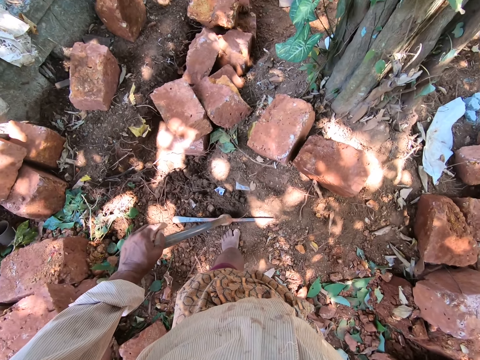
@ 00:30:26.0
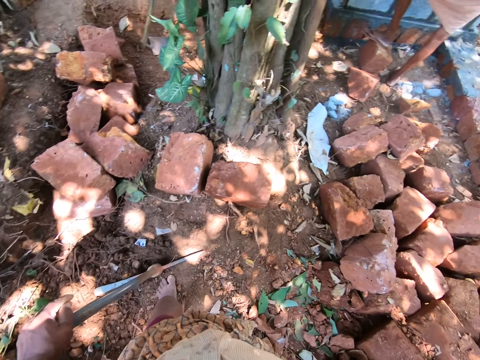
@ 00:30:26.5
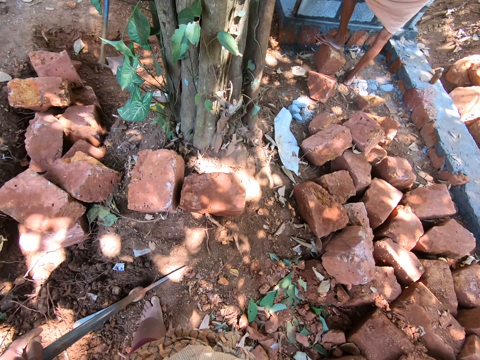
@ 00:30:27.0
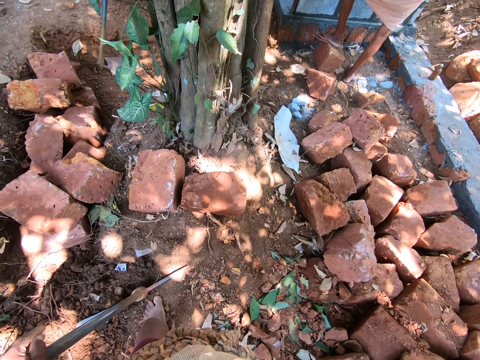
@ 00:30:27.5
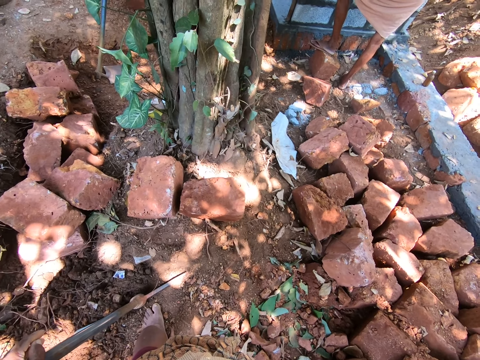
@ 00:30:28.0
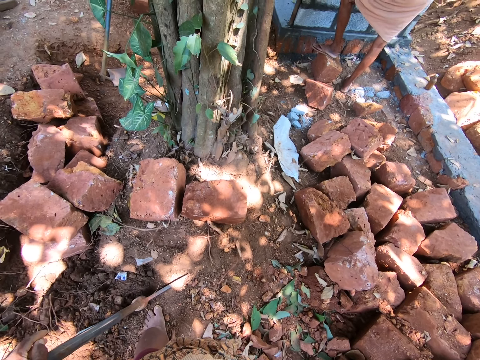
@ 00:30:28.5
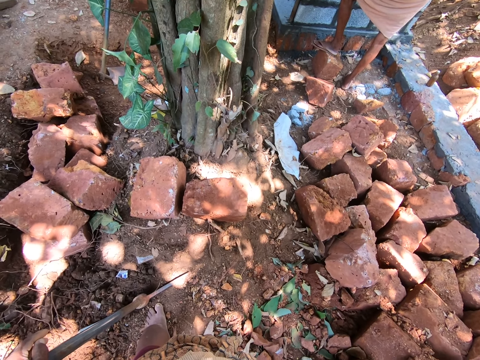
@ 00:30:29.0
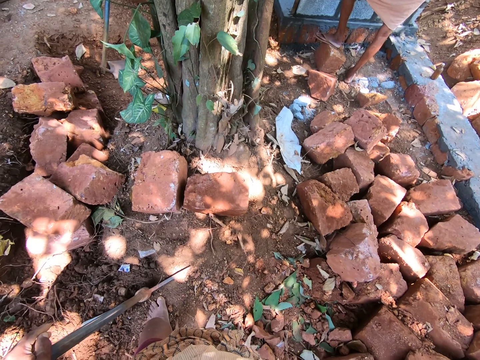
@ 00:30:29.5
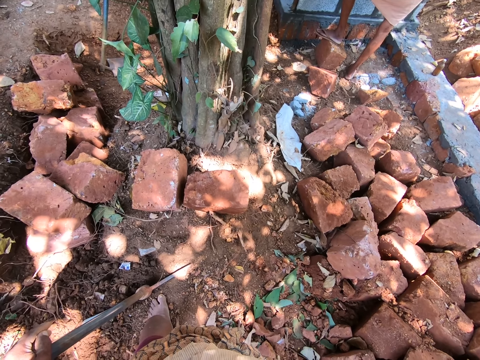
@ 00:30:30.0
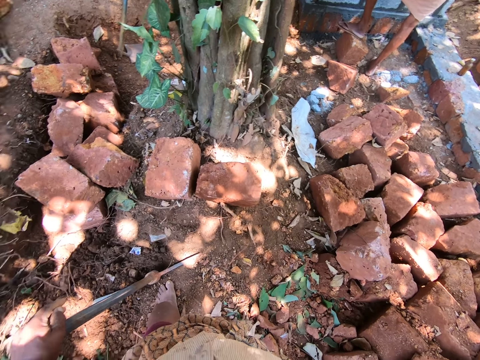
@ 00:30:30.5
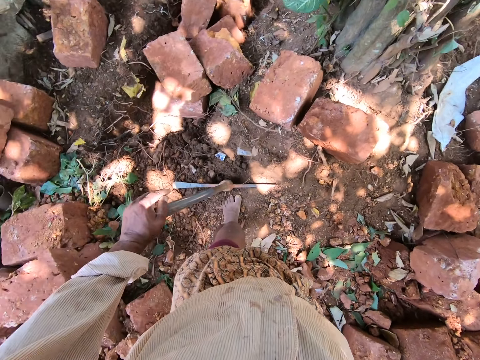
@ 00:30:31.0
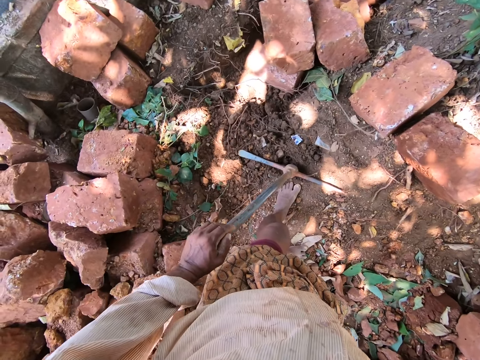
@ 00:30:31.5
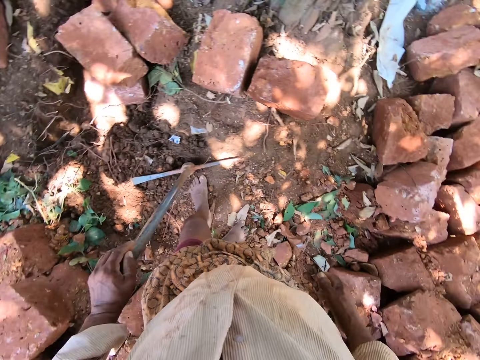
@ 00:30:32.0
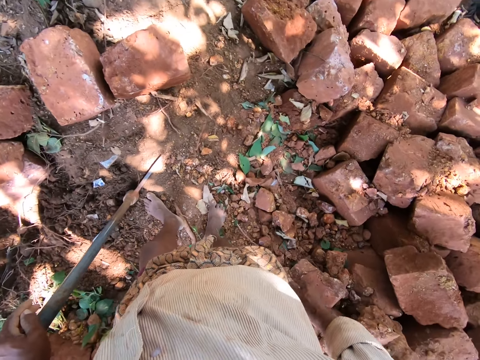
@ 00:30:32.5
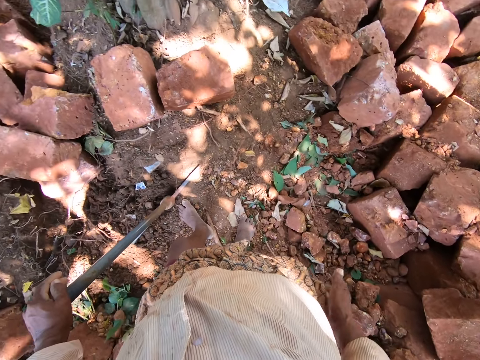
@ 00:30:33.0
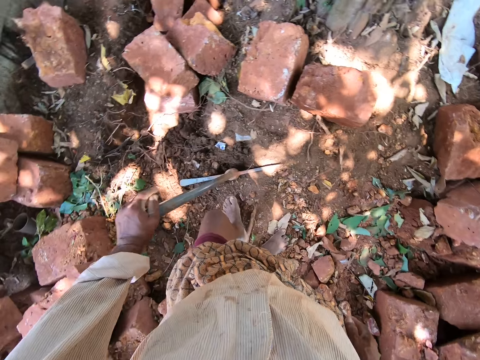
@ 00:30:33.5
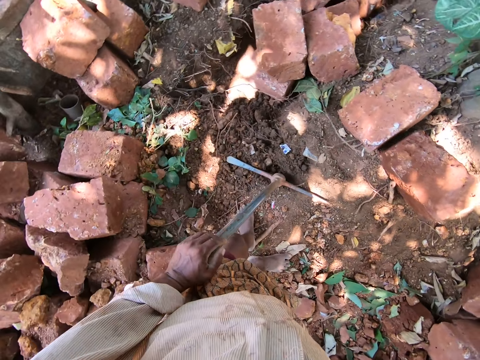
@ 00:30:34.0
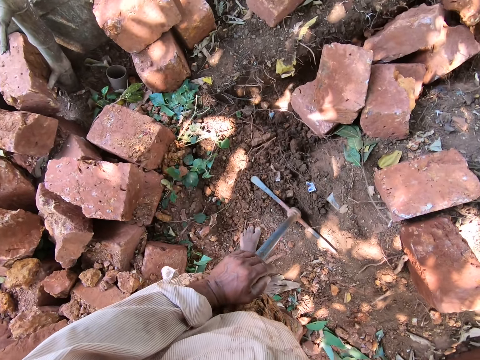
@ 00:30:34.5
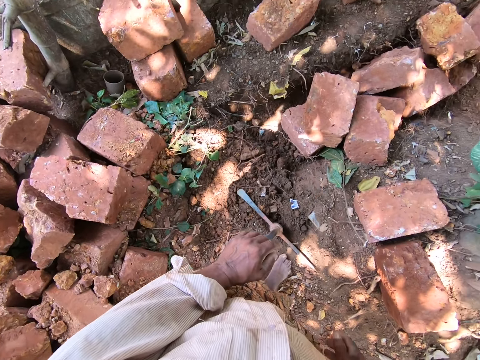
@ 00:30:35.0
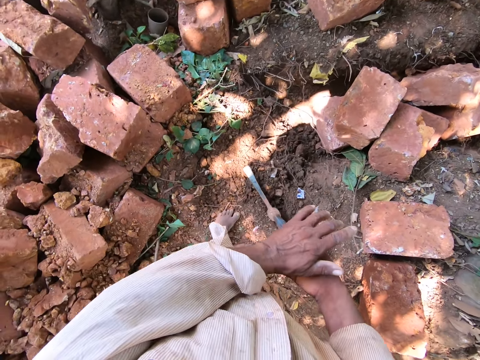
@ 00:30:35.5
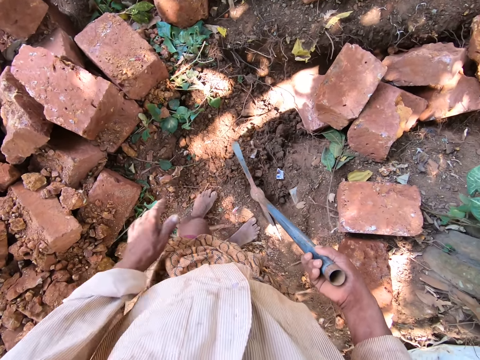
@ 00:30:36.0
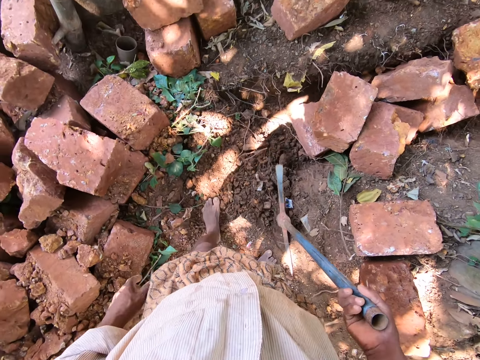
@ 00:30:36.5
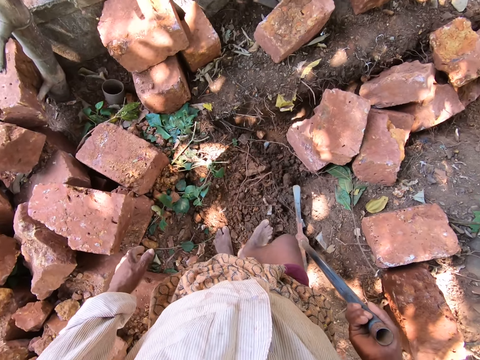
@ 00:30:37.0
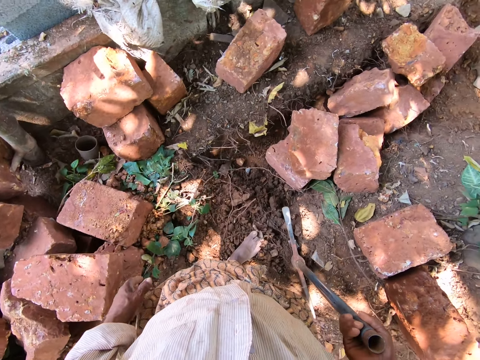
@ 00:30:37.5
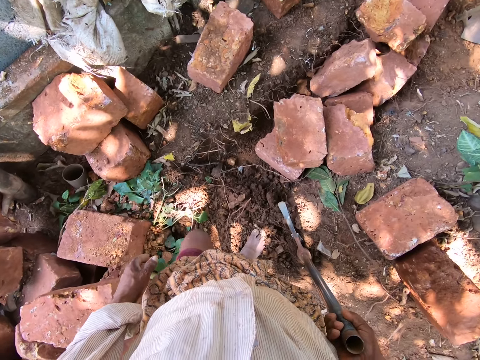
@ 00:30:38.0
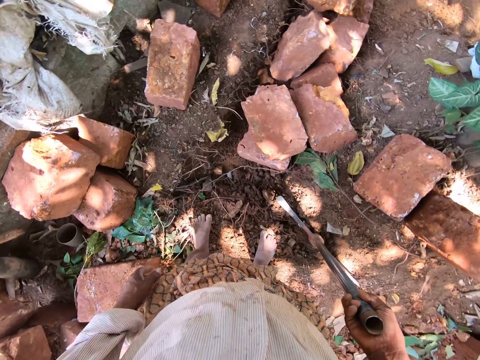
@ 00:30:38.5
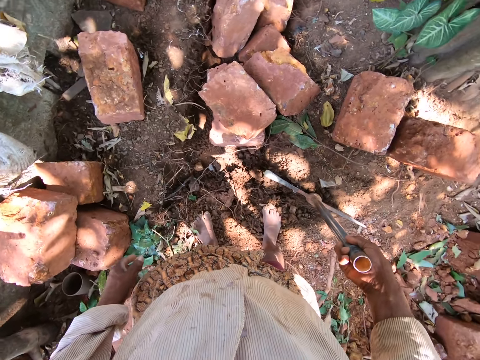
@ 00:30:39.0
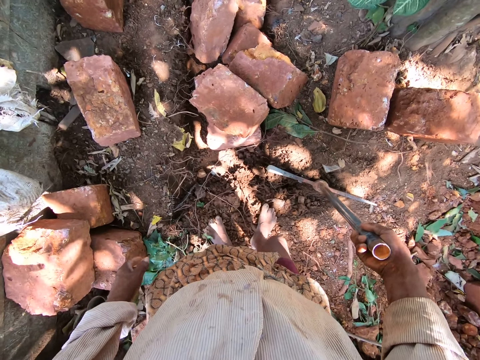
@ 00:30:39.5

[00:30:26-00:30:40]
The camera wearer talks to a person. He passes the pick axe to his left hand with his right hand.

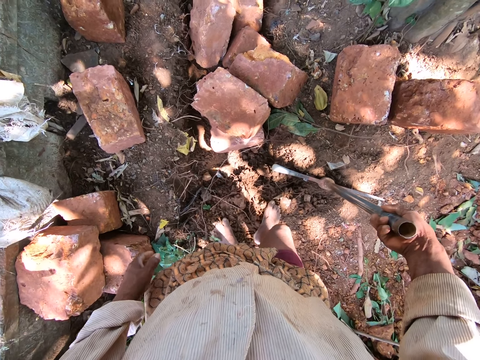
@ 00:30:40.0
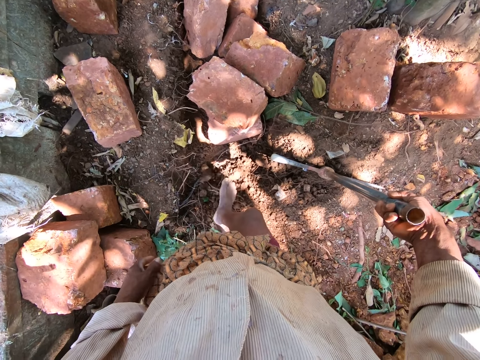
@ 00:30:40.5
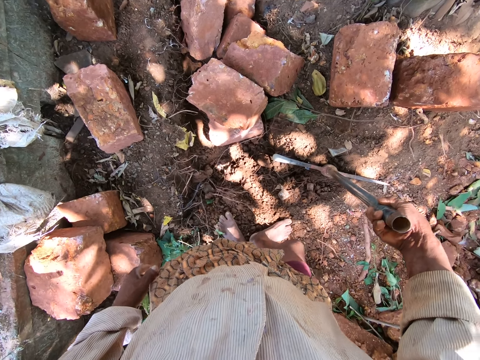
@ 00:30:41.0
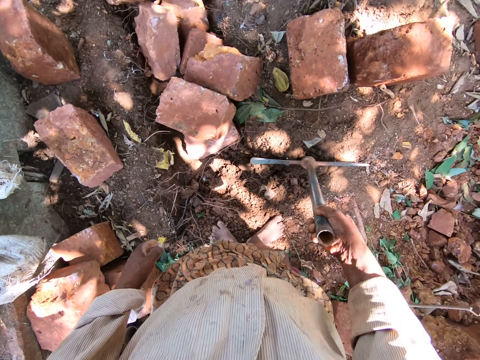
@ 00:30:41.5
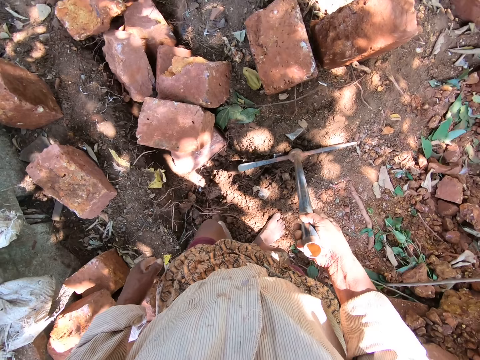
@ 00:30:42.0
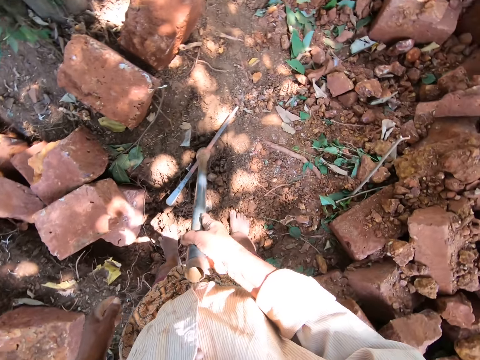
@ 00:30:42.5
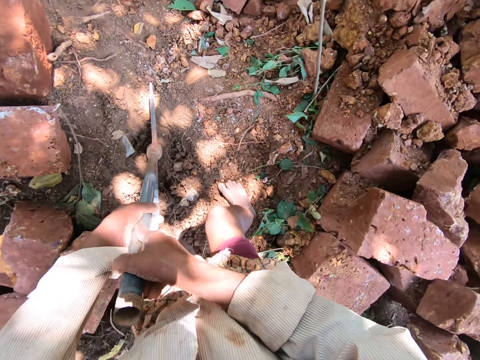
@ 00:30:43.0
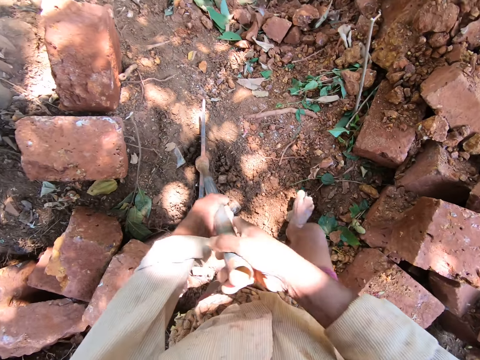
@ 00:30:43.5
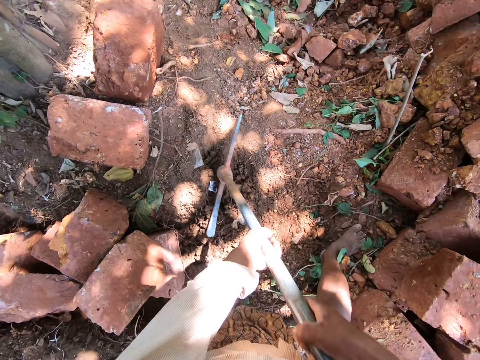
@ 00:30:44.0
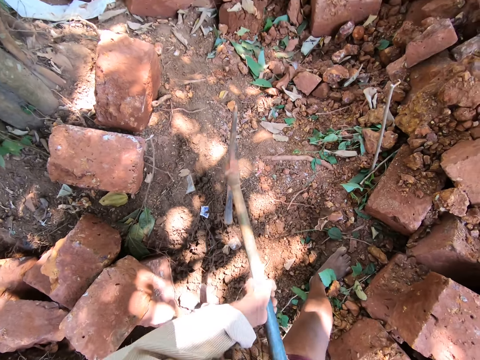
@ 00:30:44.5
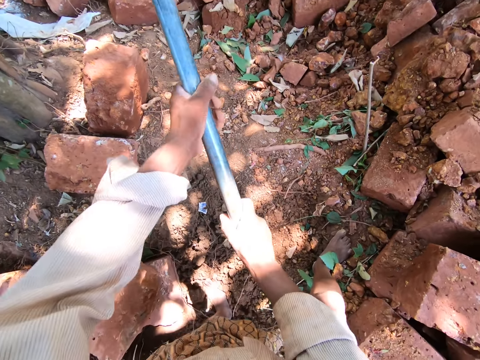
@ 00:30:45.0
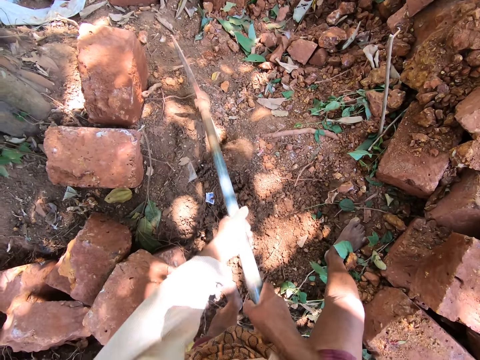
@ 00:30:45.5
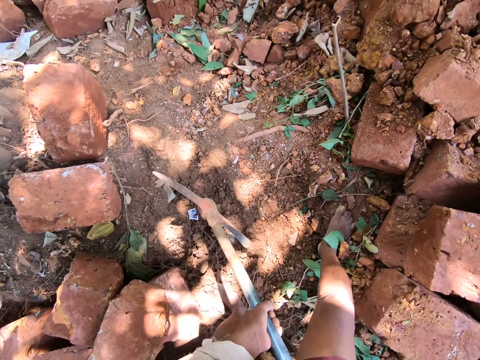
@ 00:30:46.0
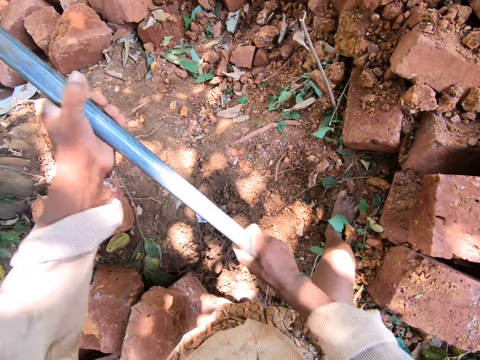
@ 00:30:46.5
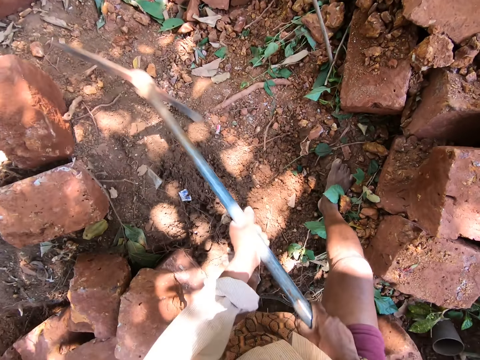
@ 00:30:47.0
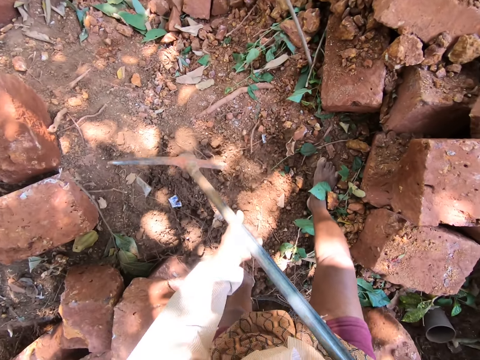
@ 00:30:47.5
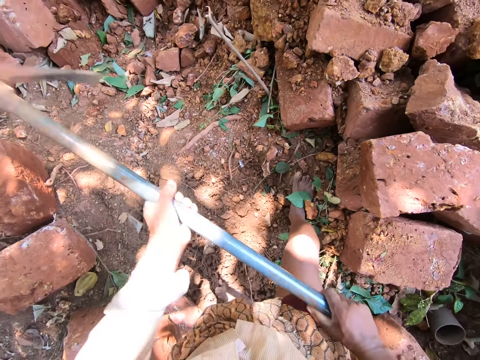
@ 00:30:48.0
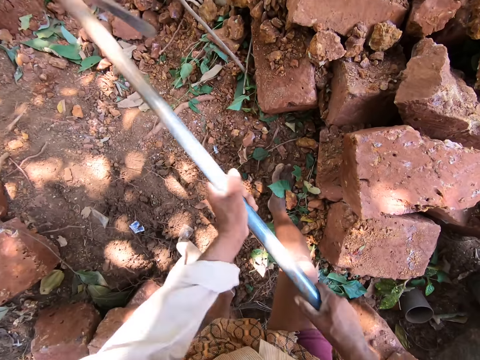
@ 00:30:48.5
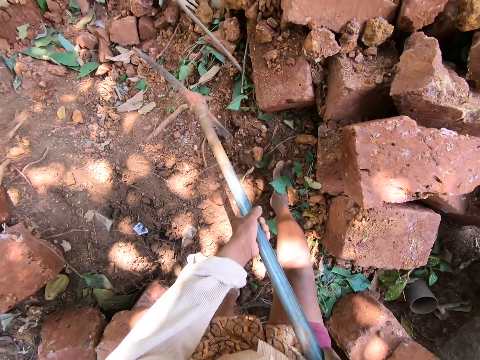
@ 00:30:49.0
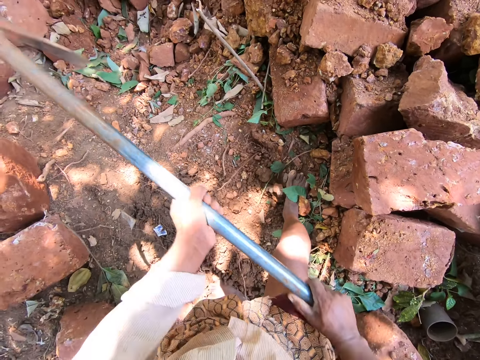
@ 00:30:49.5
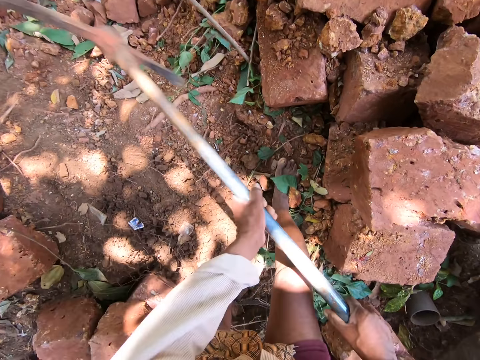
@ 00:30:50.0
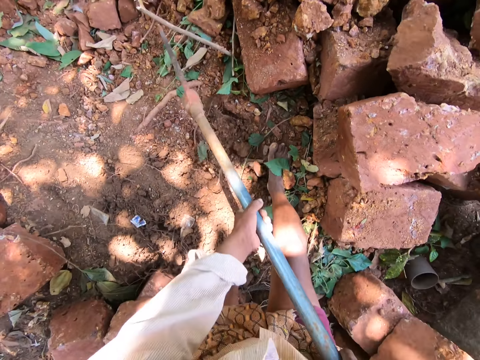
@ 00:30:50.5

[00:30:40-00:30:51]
The camera wearer holds the pick axe with both hands. He digs the ground with the pick axe in both hands.

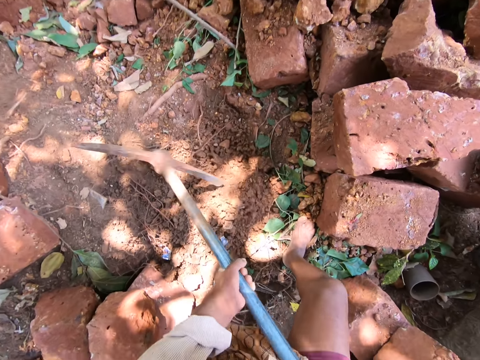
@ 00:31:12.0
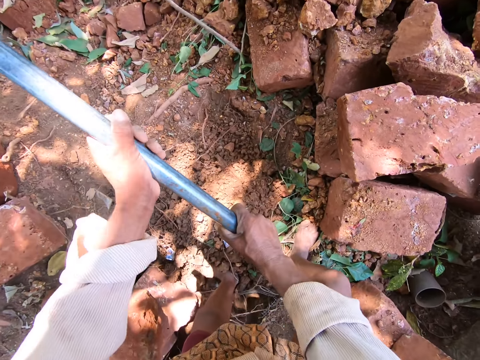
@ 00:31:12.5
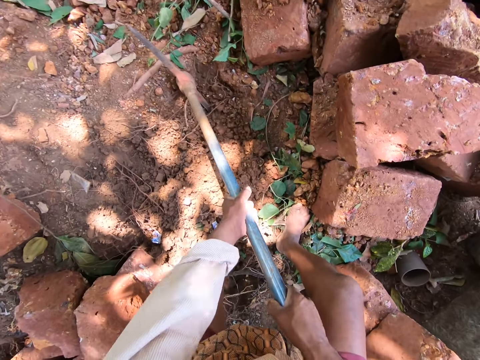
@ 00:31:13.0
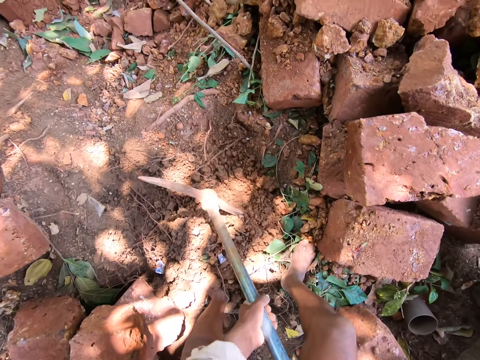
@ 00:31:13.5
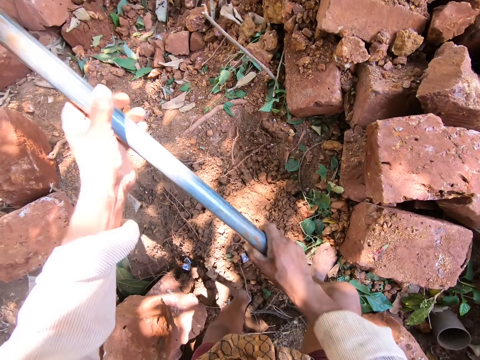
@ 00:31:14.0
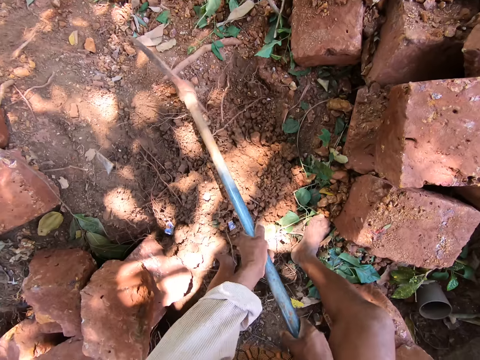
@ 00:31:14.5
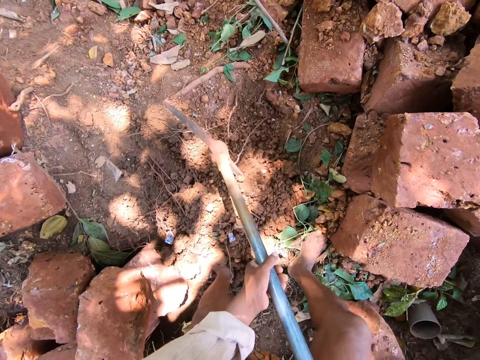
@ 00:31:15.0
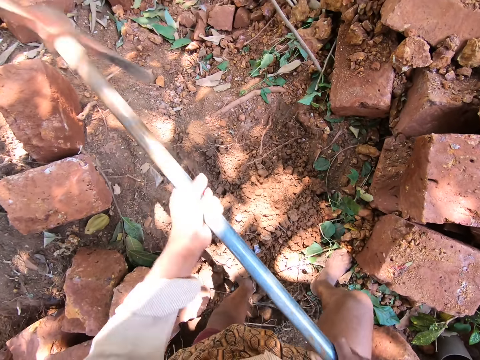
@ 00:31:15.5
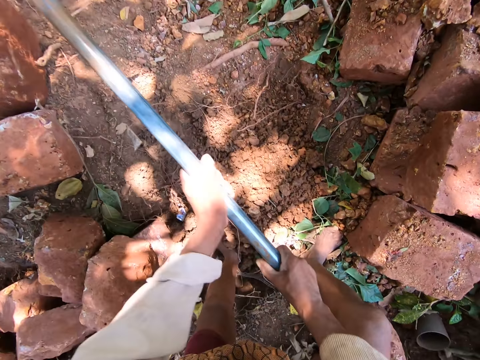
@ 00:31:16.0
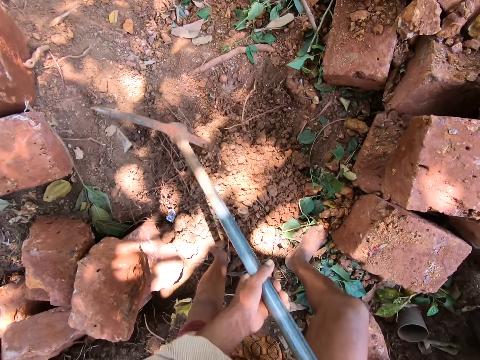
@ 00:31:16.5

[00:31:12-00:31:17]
The camera wearer converses with a man and another man.
